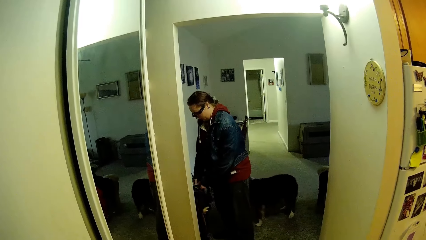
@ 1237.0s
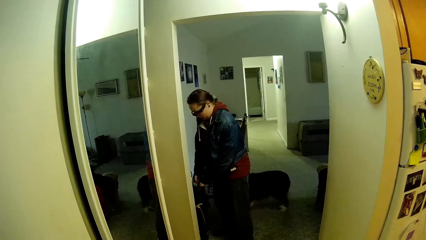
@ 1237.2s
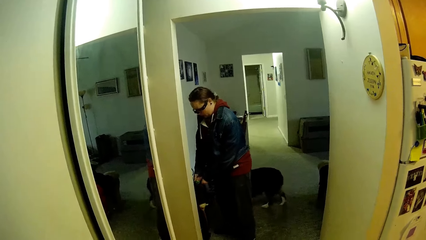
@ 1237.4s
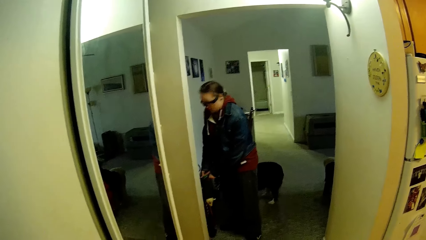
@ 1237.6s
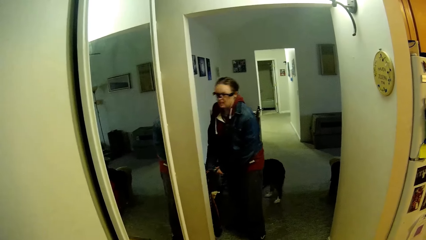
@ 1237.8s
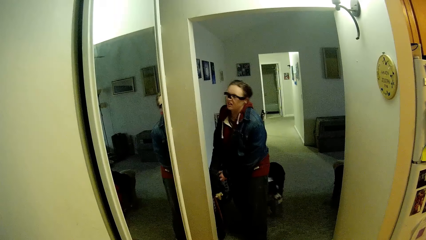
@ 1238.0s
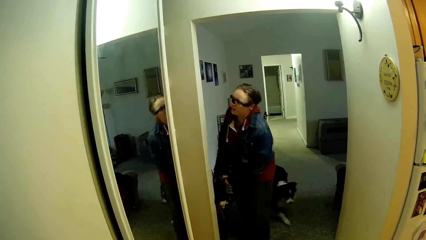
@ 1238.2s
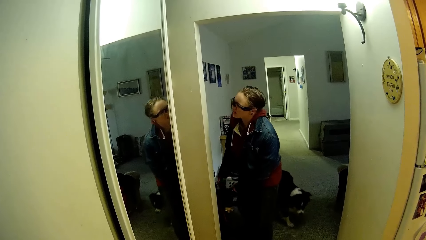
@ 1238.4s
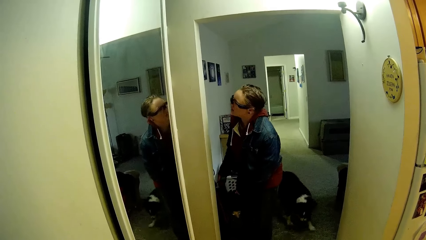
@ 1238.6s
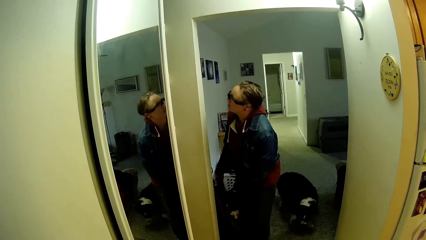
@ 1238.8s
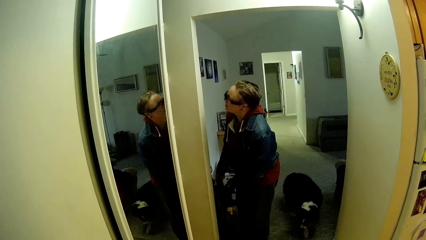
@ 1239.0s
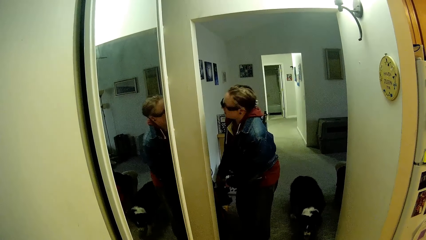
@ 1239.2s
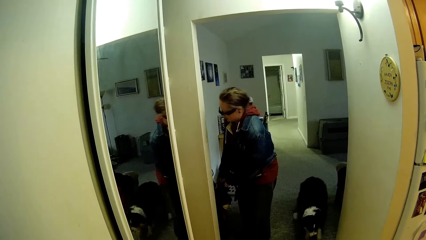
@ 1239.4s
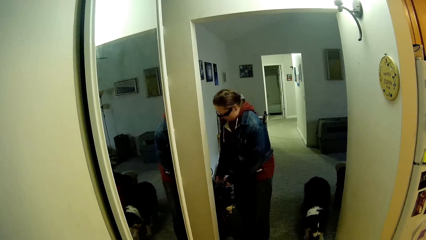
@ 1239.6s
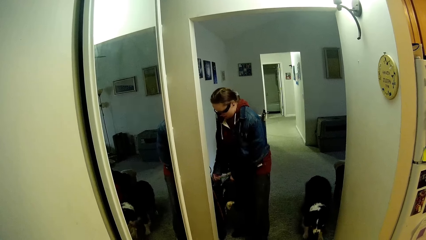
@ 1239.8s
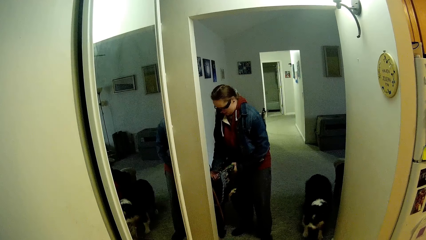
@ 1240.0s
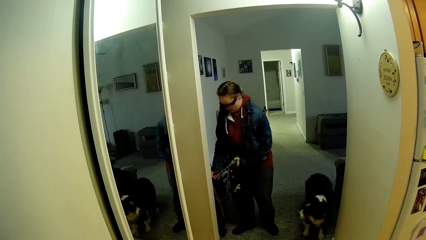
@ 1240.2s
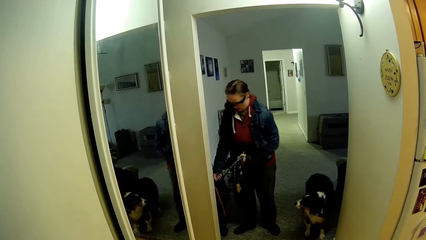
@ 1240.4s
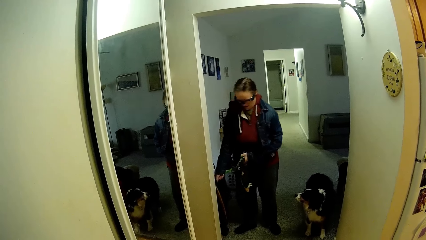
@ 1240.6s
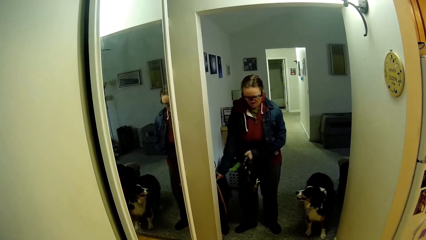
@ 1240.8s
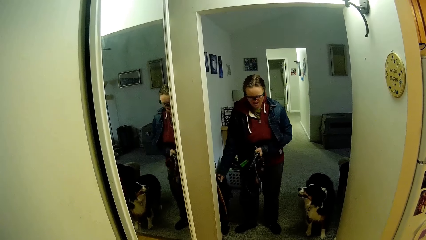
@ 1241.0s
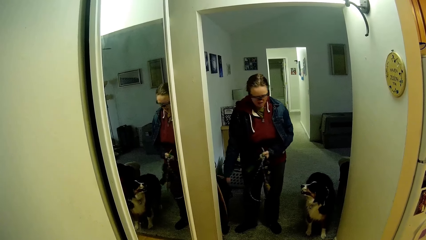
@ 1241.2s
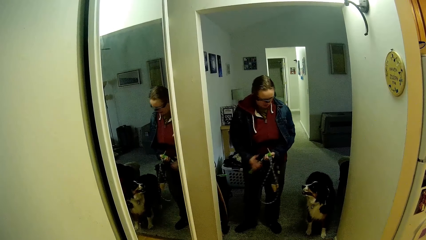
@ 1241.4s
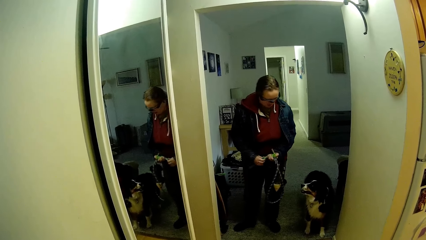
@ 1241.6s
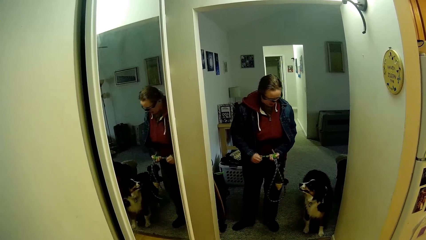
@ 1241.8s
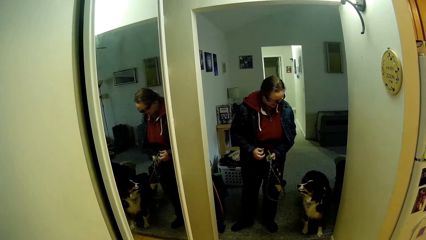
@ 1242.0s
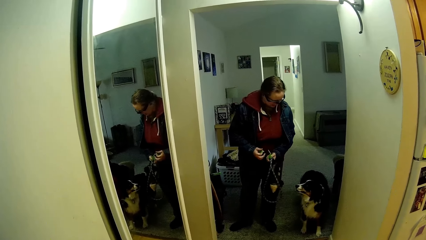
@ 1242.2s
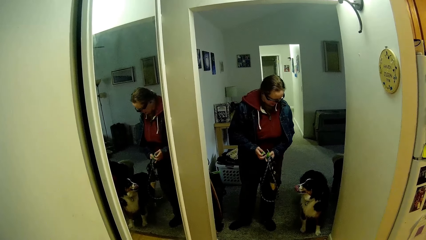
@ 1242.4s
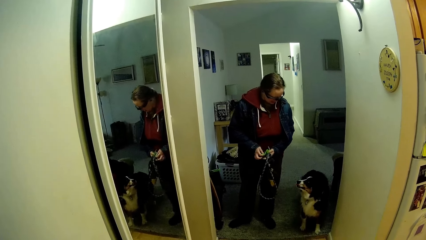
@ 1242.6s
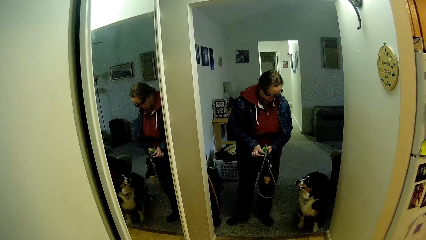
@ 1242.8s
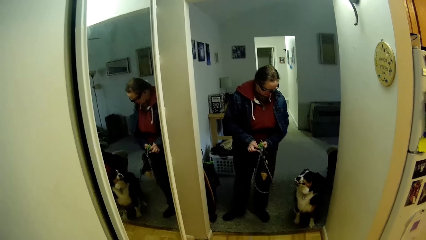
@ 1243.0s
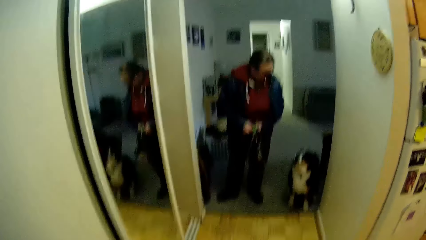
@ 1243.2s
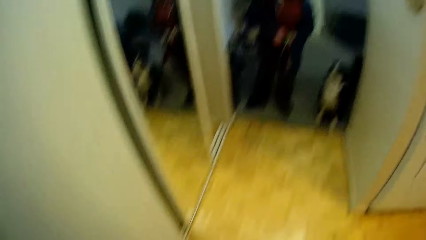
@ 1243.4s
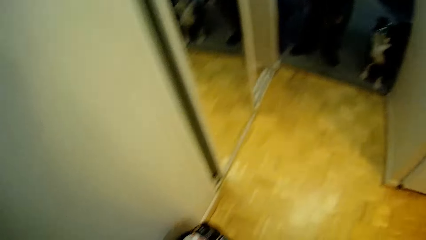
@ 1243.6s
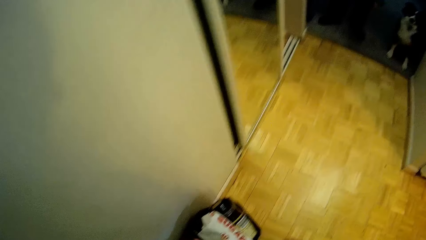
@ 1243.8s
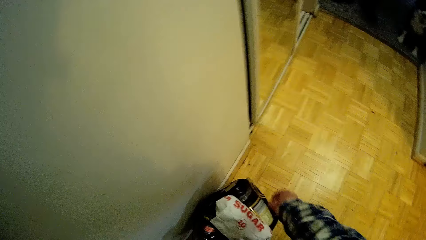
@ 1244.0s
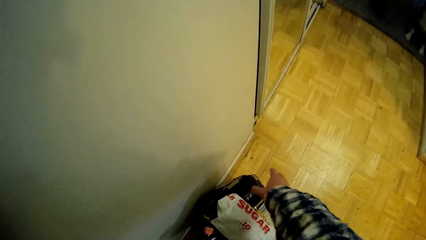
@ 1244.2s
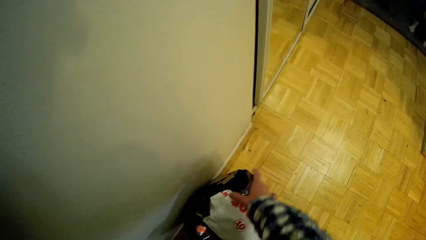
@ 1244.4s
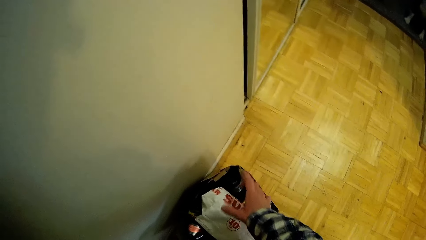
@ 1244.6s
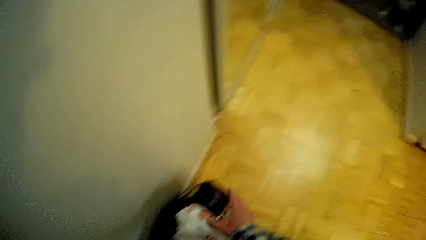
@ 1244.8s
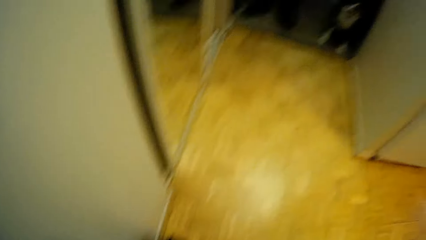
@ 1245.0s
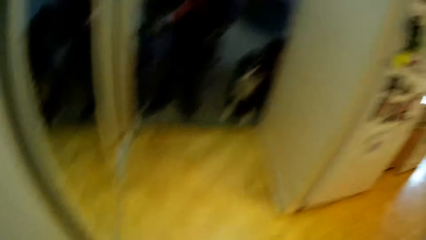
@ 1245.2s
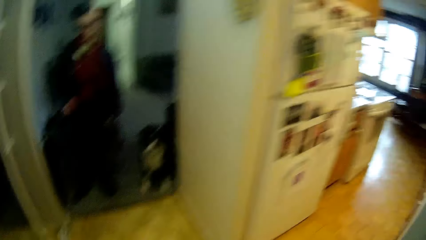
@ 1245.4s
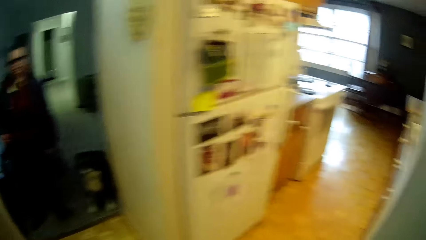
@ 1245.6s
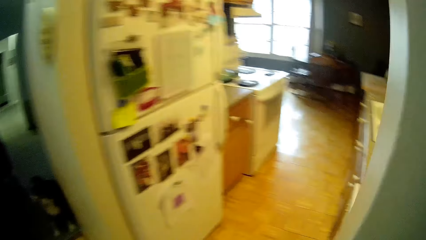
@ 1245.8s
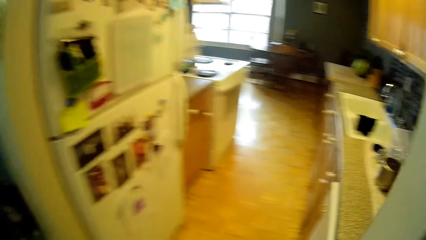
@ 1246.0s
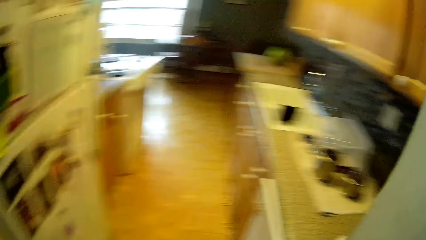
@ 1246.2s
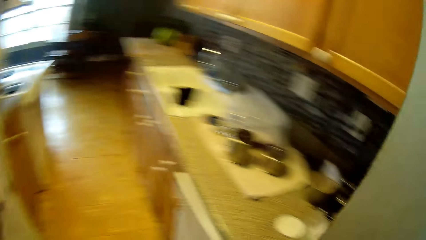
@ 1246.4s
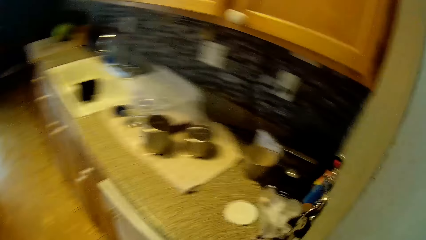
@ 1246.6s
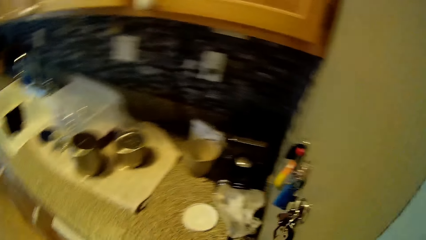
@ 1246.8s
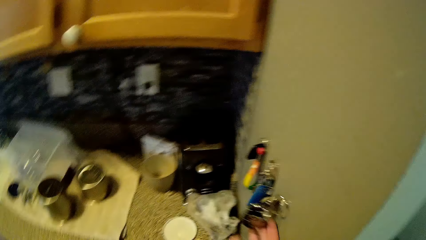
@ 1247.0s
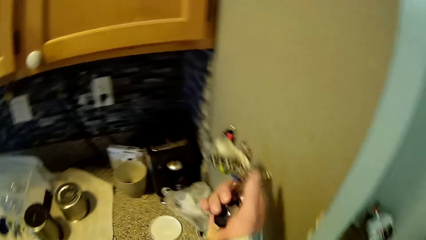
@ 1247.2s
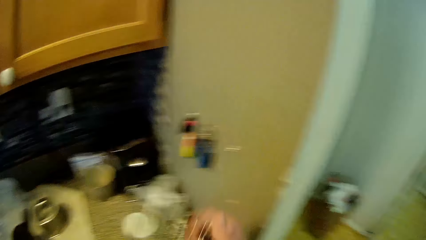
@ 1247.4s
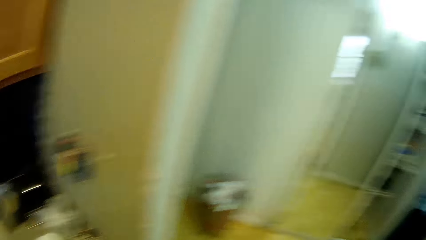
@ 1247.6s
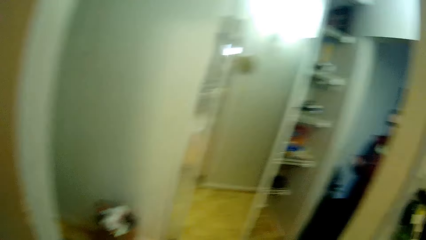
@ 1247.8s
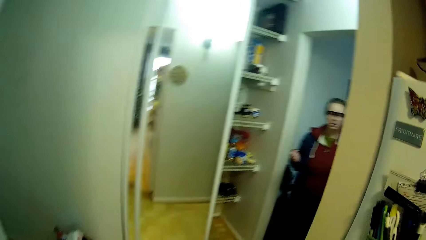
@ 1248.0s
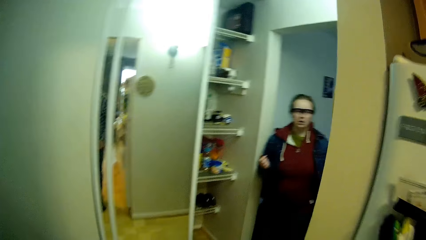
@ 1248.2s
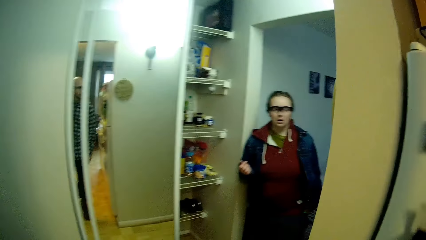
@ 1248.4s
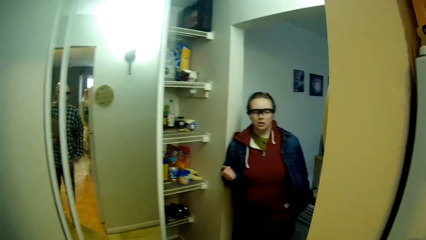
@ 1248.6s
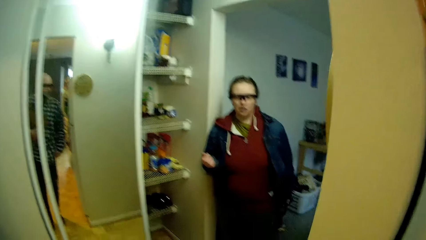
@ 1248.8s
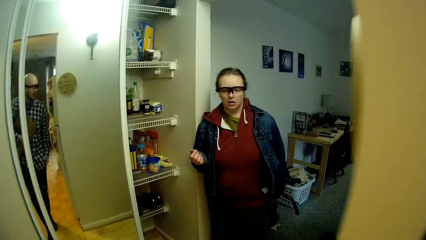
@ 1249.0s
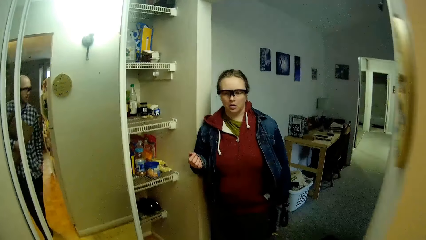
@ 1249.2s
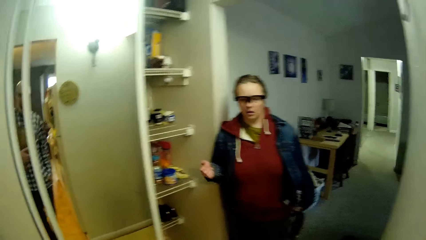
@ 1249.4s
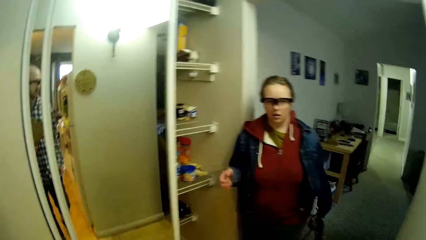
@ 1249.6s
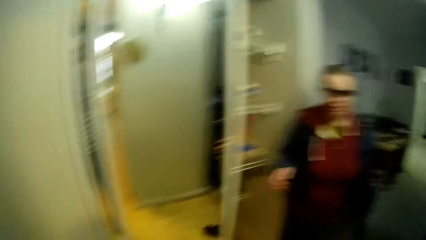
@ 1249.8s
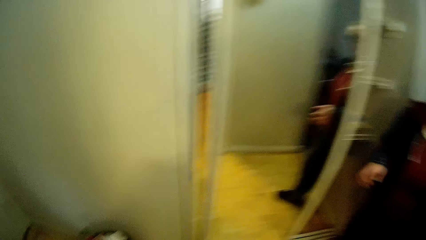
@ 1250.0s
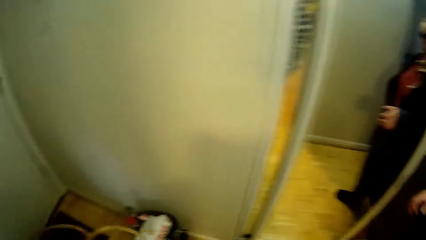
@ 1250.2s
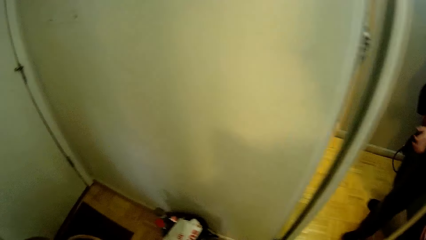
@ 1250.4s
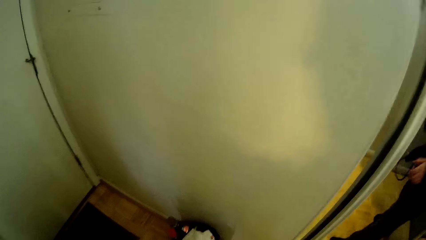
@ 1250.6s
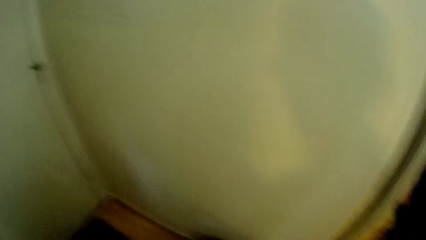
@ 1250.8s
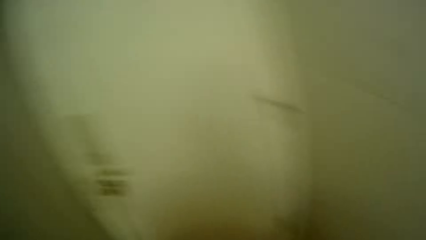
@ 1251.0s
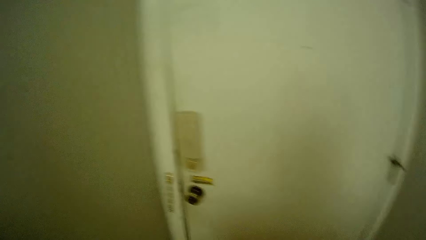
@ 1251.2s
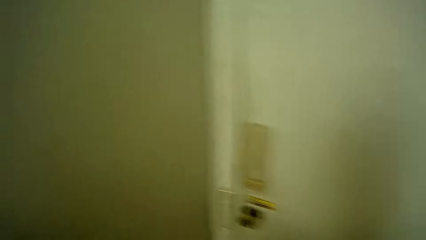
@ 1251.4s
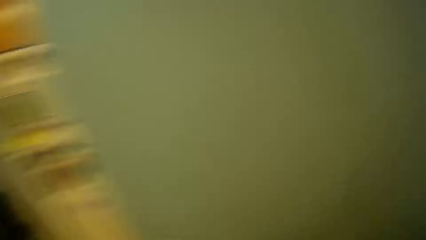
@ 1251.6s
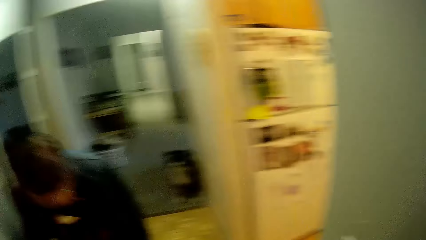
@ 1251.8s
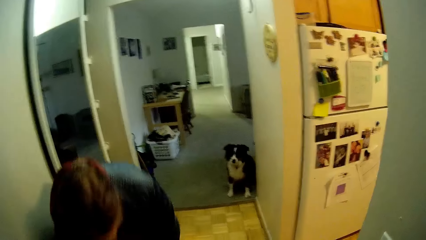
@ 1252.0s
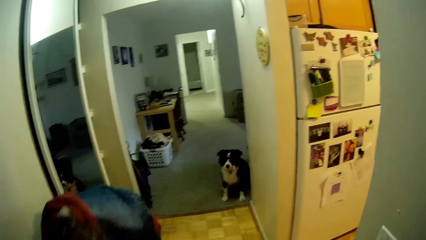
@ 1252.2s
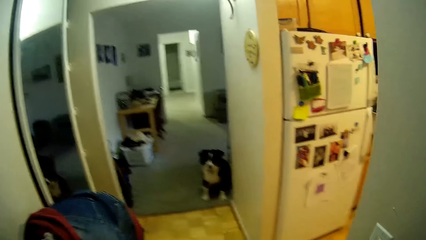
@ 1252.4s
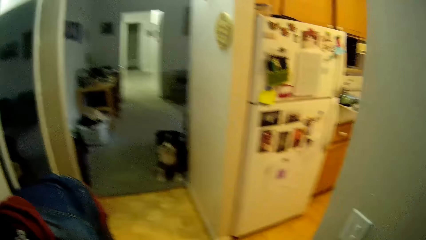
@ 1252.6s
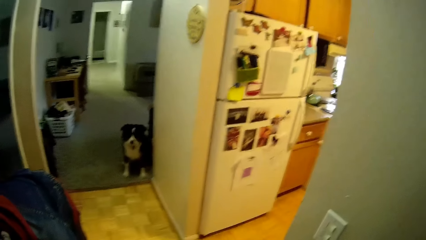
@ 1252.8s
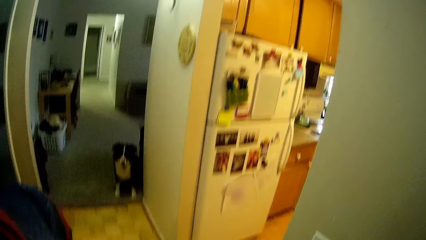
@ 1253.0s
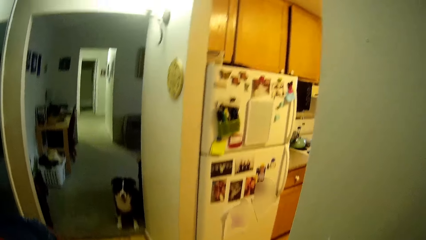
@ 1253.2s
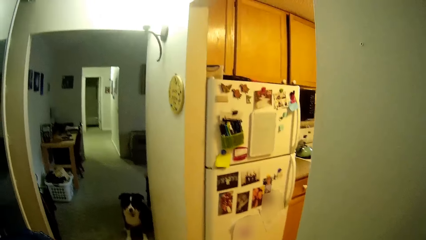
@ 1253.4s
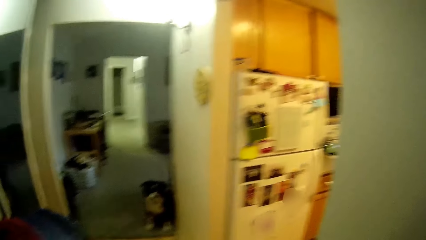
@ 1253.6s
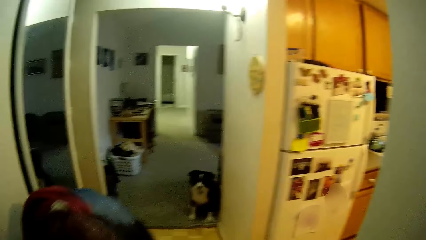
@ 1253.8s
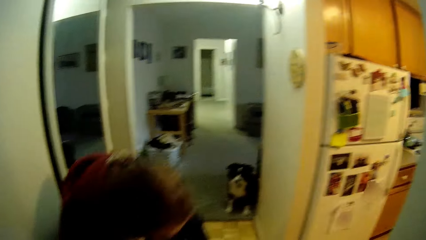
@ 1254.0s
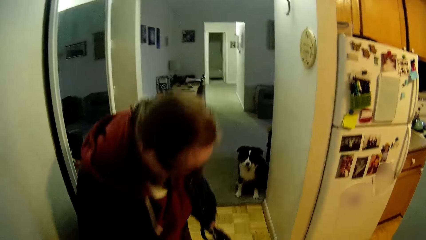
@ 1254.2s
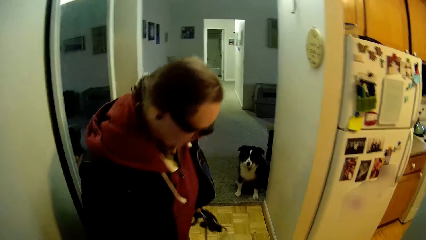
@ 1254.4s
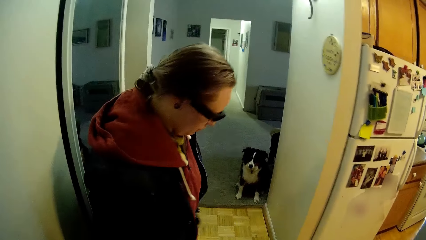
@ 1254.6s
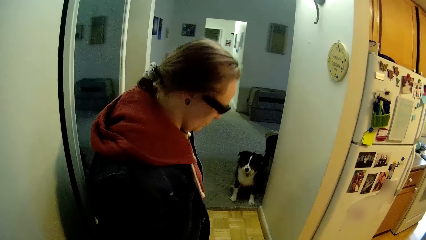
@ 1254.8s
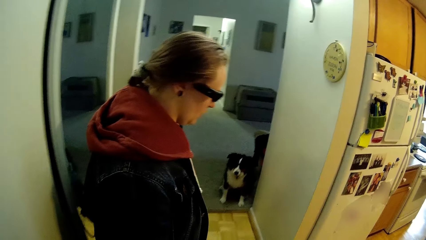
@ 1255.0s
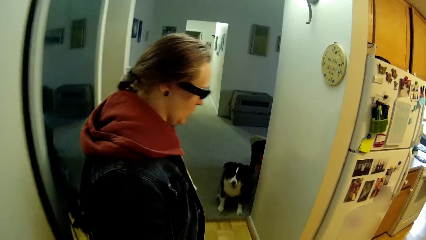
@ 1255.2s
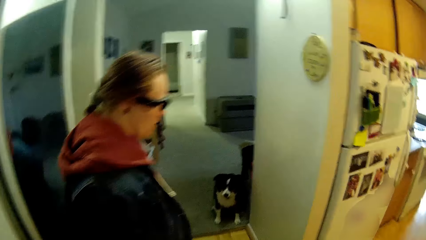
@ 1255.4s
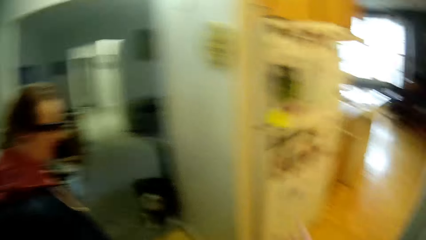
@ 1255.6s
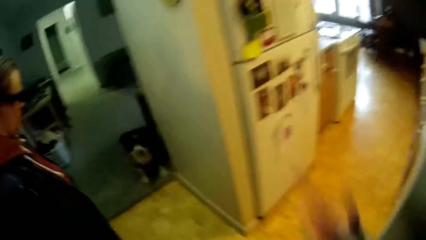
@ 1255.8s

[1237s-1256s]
The camera wearer looks at a woman. The woman cuts a rope with both hands. The woman converses with a dog. The camera wearer touches a pack of dirt from the floor with his right hand. He walks in the kitchen and picks up a key from the wall with his right hand. He looks at the woman. The woman walks out of the room through a corridor. The camera wearer looks at the dog. He looks at the woman. He converses with the dog.
